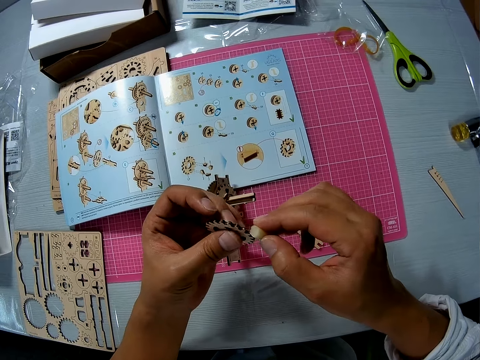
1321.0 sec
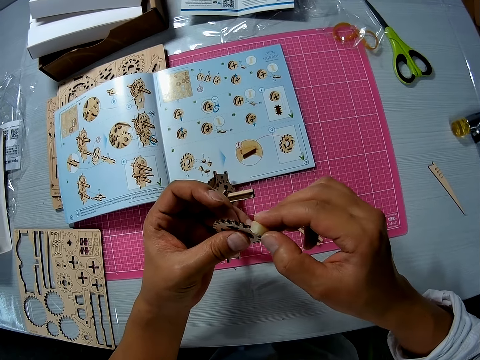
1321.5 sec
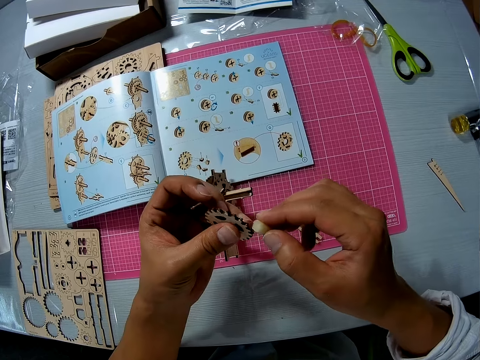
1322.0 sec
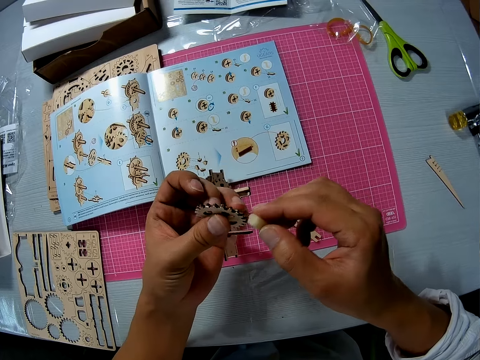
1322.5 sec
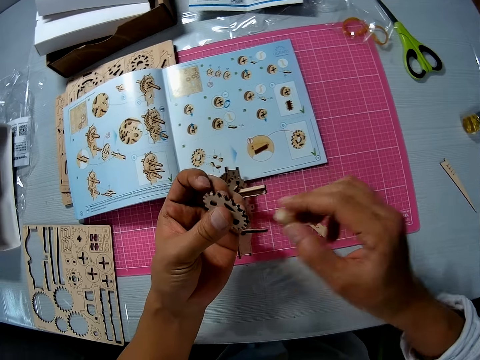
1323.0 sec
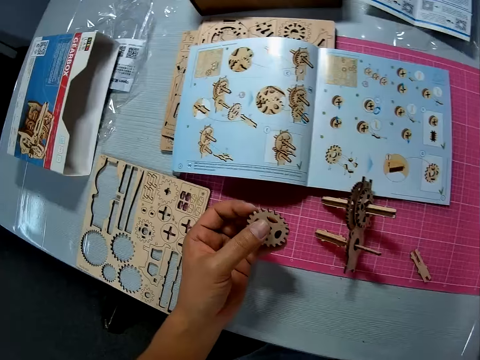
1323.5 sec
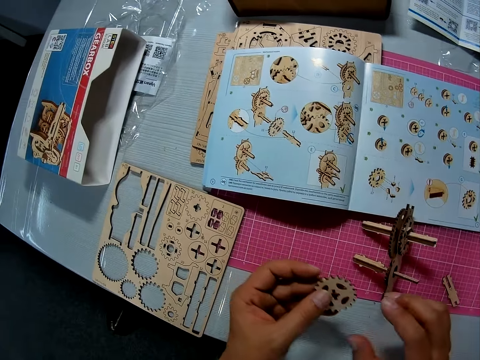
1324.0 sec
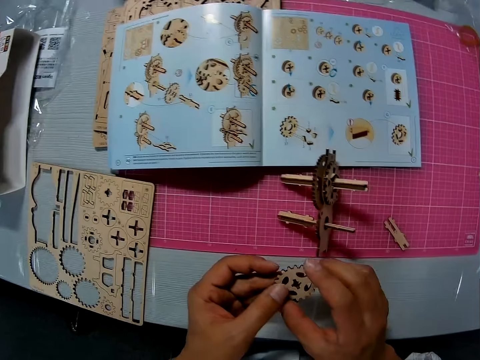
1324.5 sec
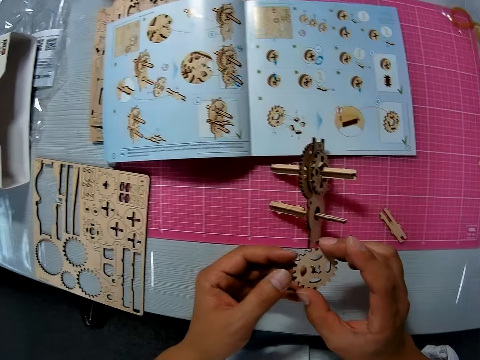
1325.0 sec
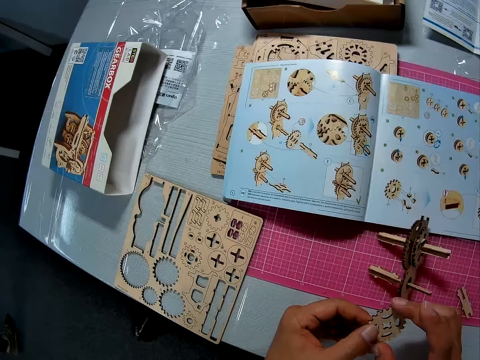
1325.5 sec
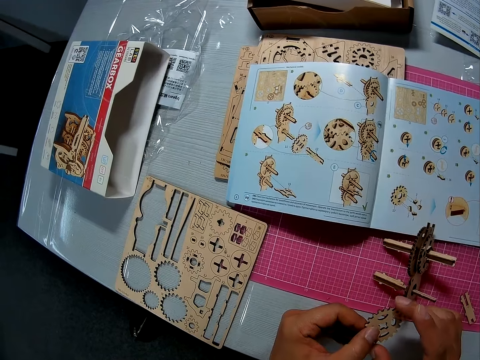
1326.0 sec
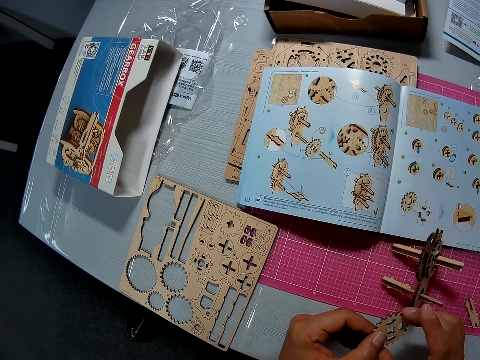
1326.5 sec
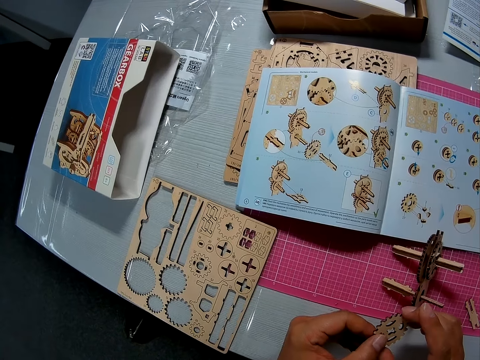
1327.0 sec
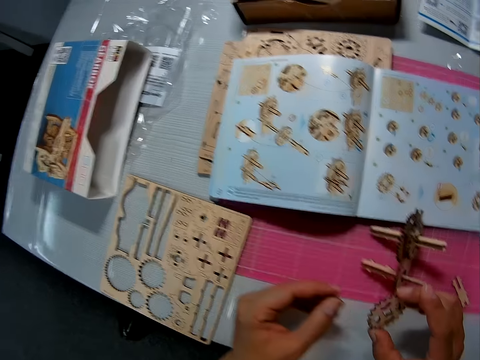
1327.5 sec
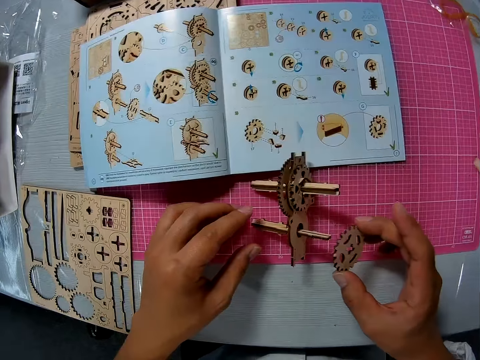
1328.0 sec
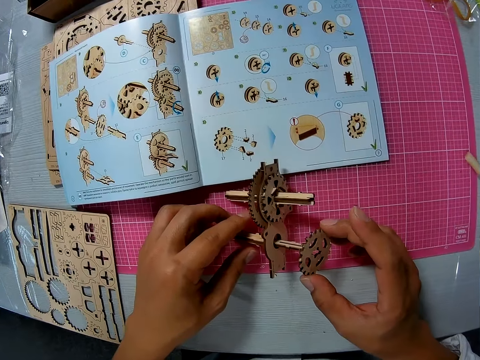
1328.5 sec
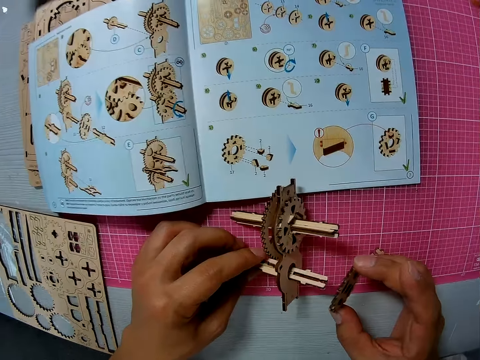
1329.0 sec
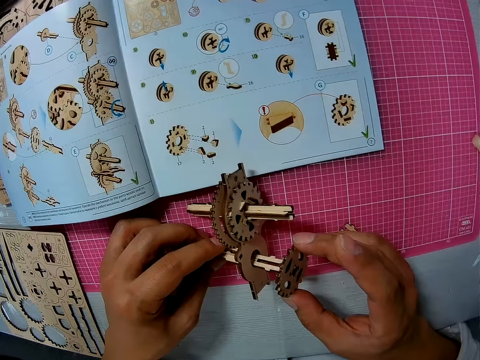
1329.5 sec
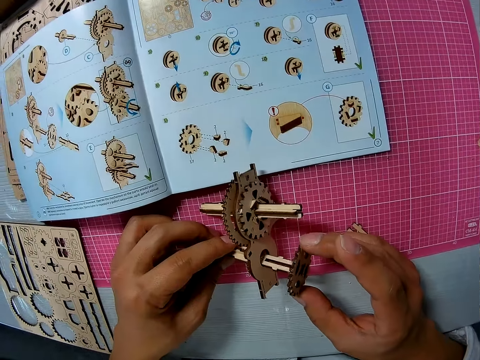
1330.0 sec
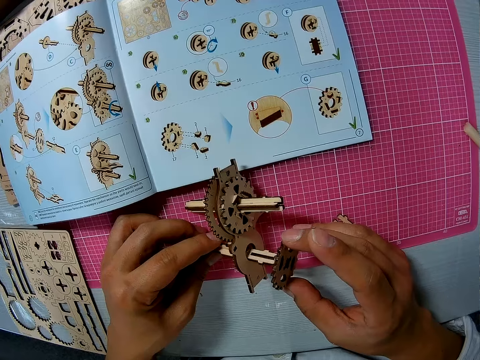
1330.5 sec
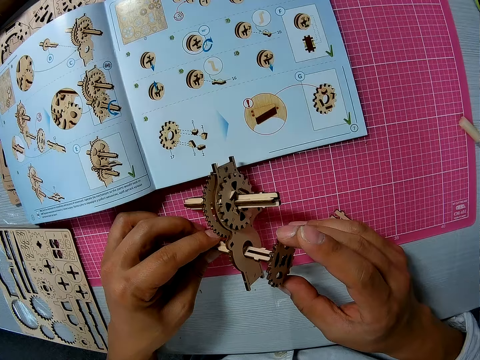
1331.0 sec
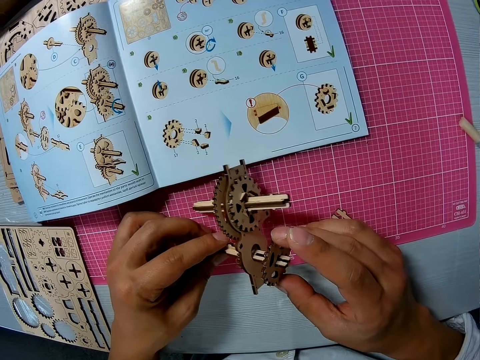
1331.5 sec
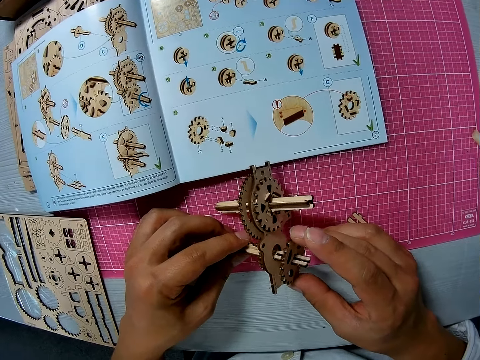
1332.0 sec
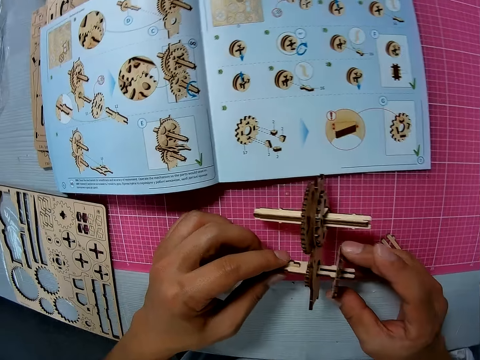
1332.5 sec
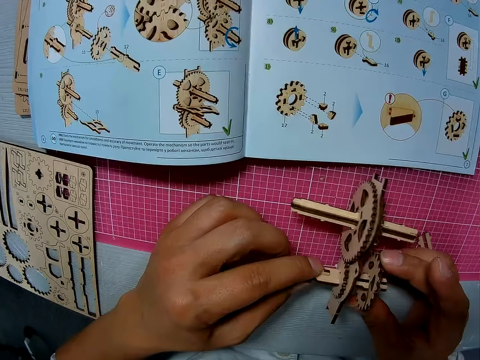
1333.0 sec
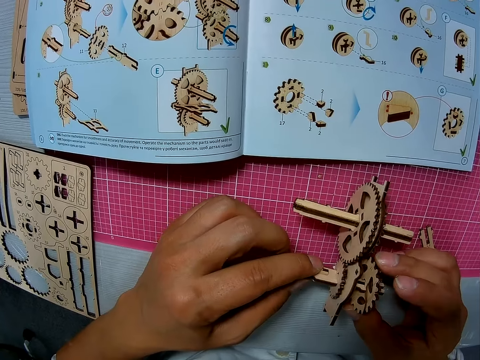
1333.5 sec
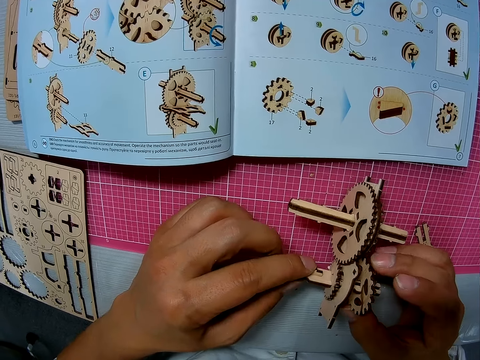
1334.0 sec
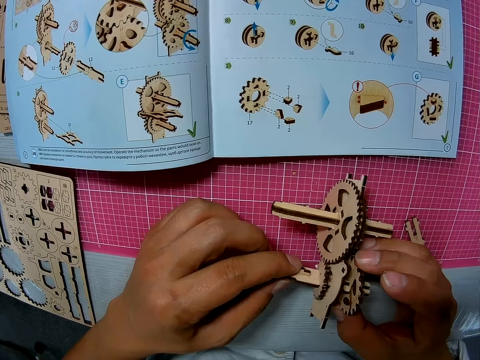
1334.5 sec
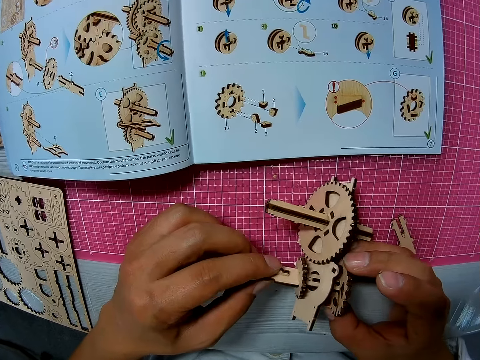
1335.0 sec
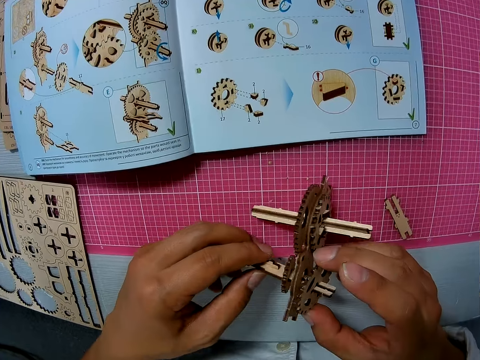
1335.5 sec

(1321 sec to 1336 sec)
The camera wearer drops the sandpaper. He puts the glue stick on the table. He looks at the wood craft in his hands. He looks at the book on the table. He holds the model. He attaches the piece to the model.

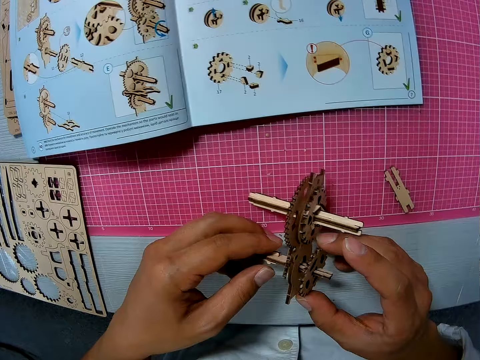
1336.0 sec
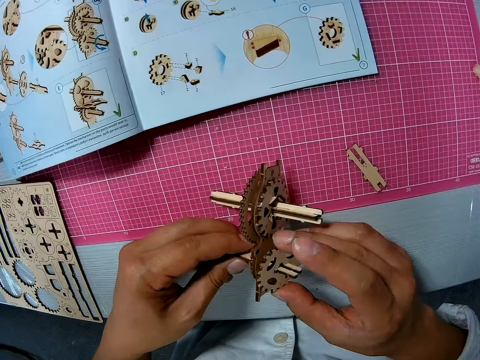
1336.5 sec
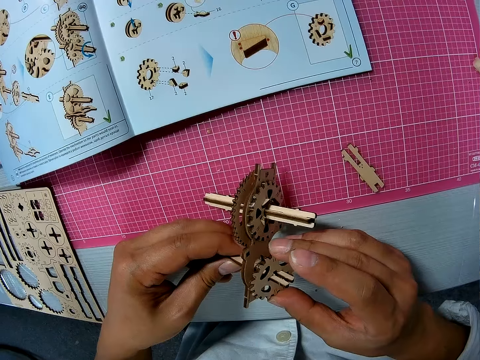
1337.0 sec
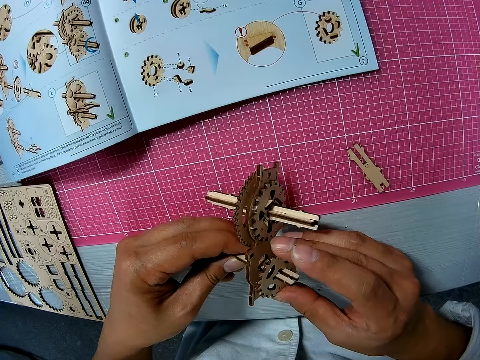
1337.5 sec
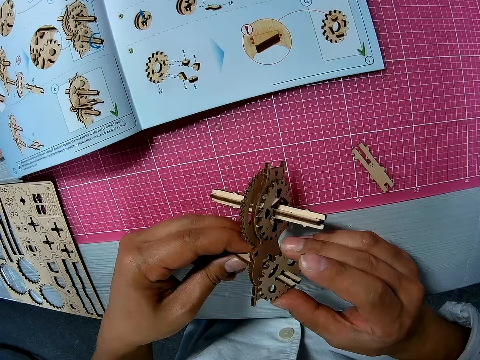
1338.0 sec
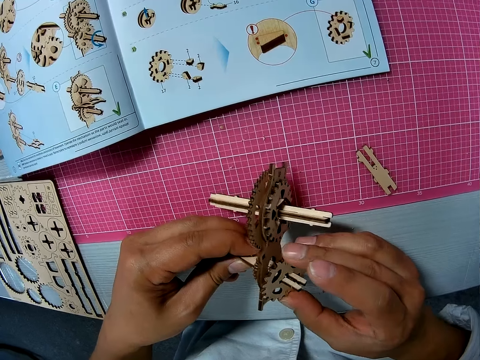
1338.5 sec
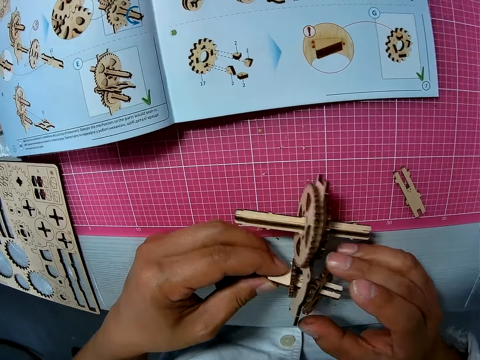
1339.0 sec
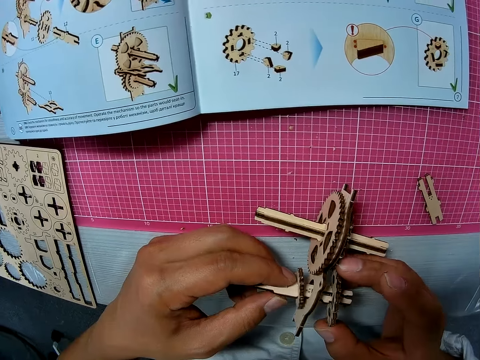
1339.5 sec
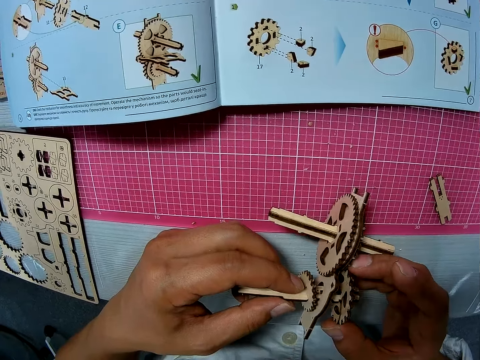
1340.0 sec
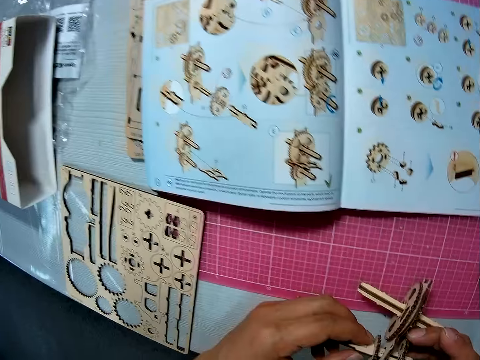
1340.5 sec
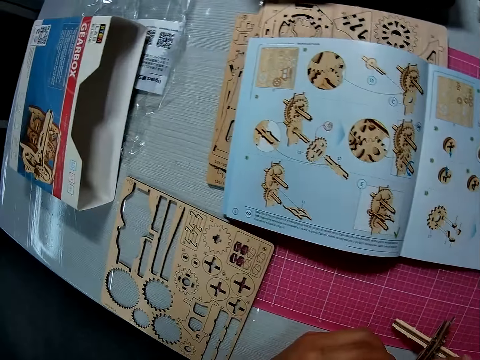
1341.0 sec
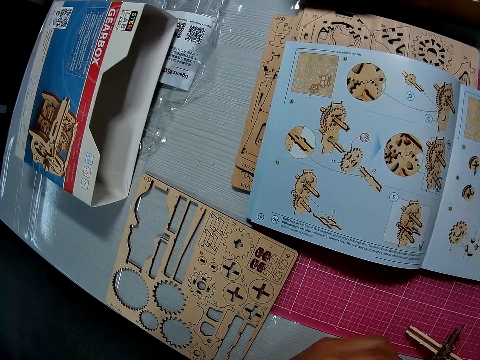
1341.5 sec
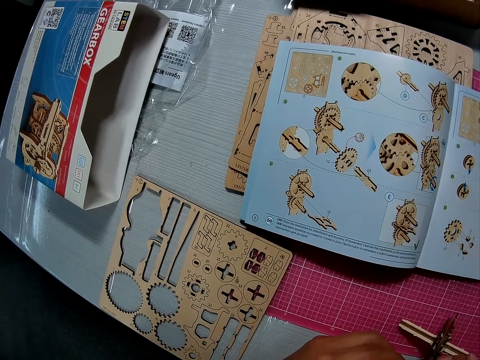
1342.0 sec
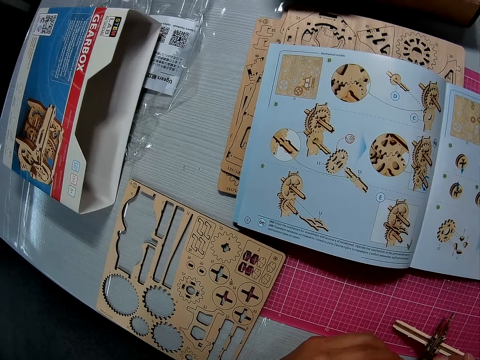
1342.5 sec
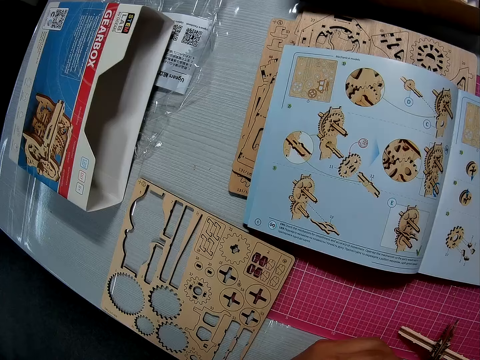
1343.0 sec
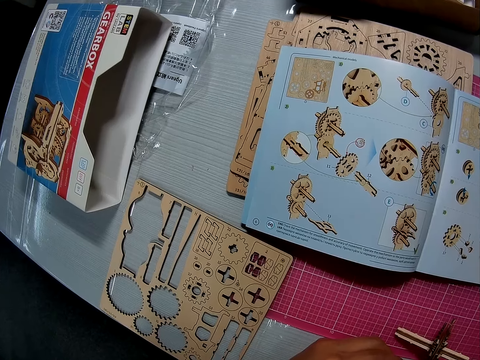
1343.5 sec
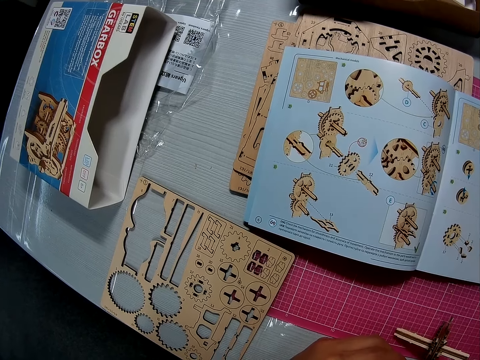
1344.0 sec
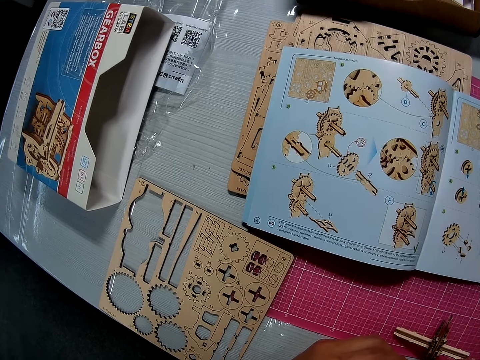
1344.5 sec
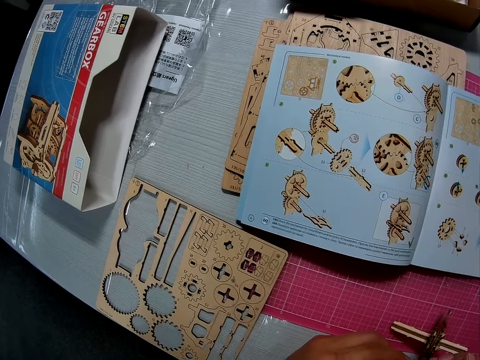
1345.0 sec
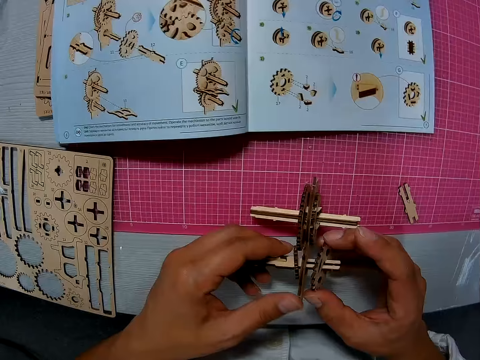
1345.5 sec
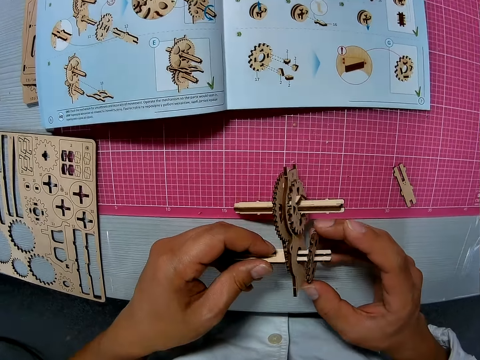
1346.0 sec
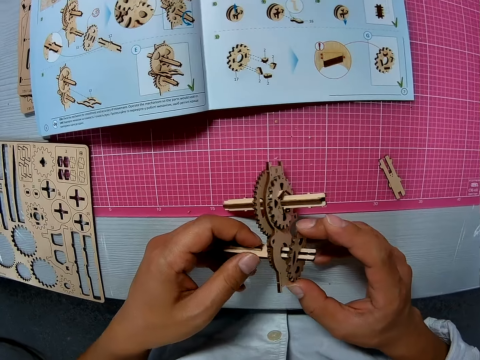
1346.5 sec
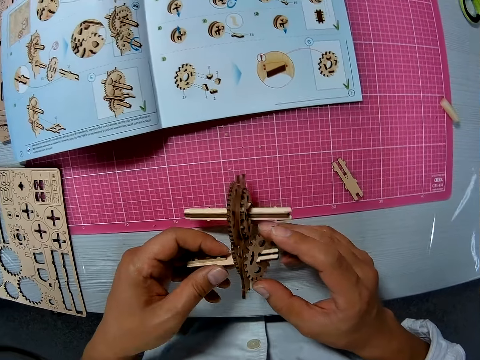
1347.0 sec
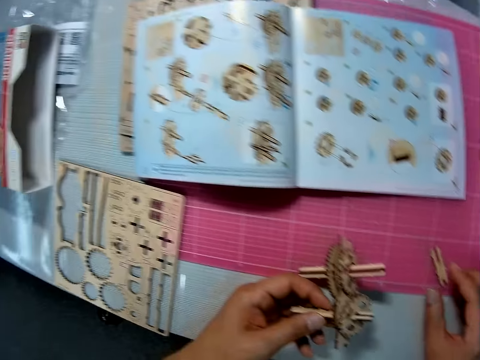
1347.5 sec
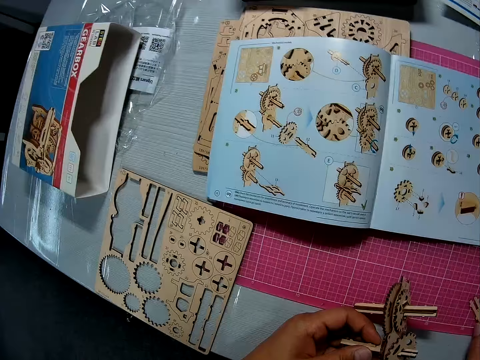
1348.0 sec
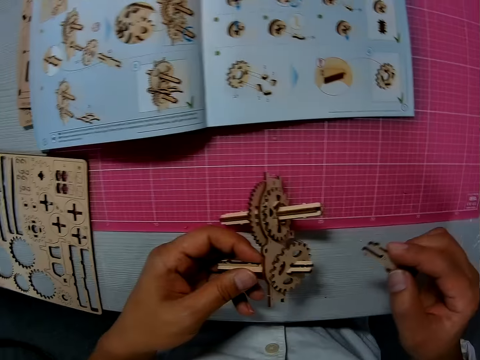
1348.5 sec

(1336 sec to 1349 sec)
The camera wearer looks at the book. He looks at the wood craft in his hands. He picks up a piece. He looks at the book.
